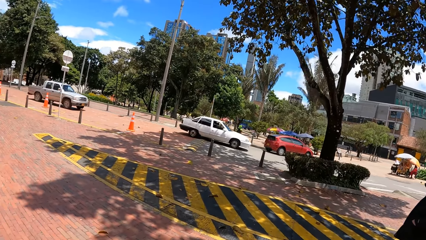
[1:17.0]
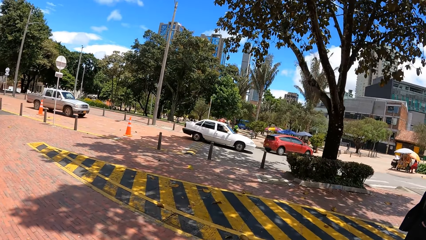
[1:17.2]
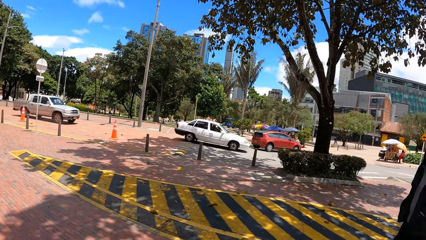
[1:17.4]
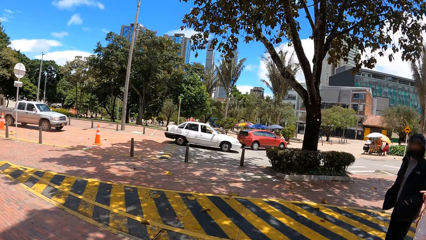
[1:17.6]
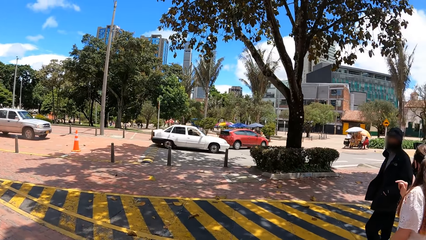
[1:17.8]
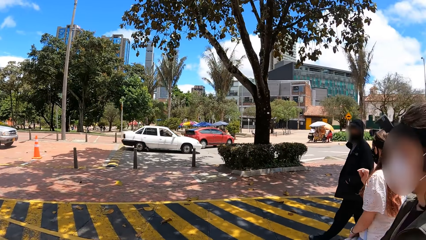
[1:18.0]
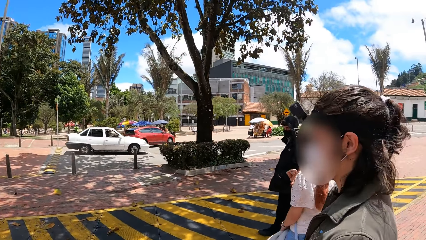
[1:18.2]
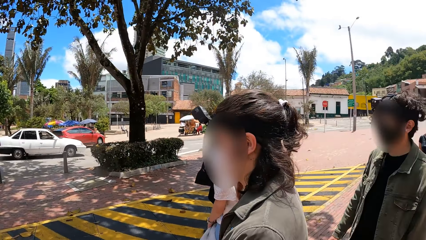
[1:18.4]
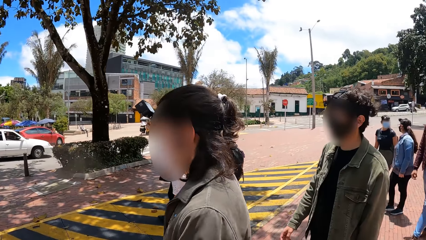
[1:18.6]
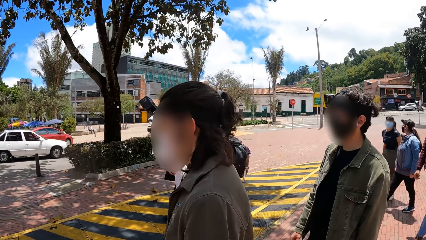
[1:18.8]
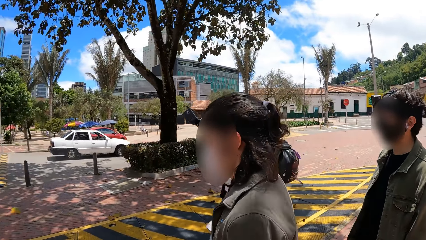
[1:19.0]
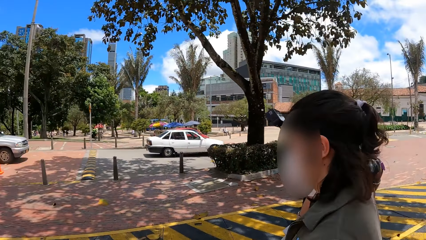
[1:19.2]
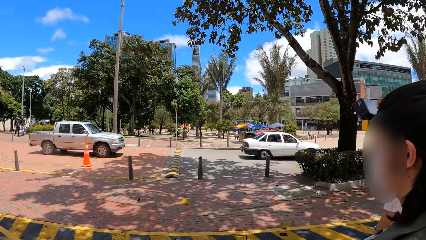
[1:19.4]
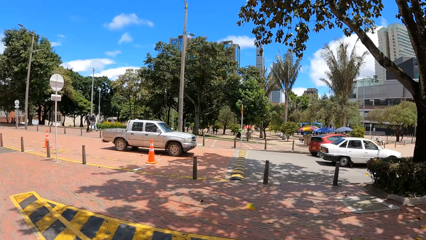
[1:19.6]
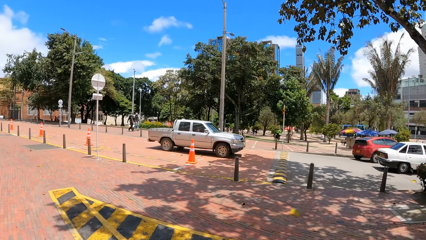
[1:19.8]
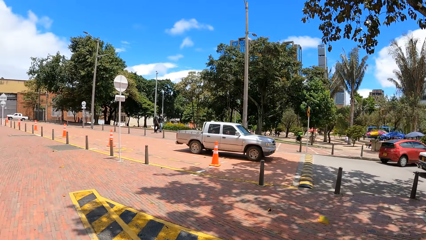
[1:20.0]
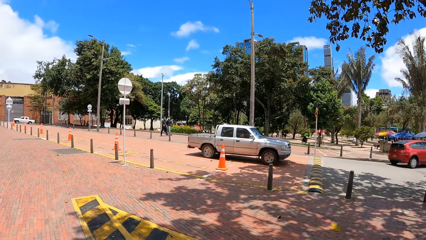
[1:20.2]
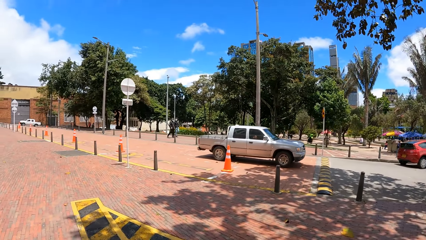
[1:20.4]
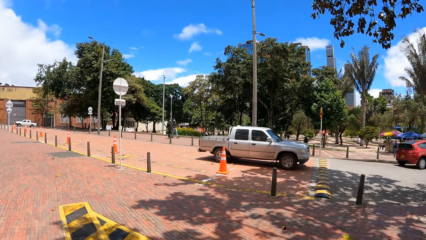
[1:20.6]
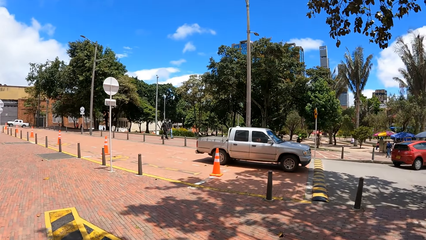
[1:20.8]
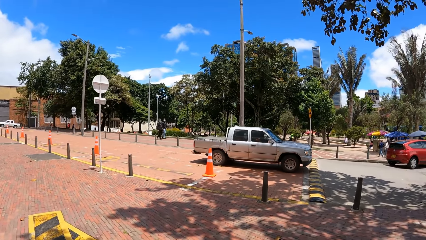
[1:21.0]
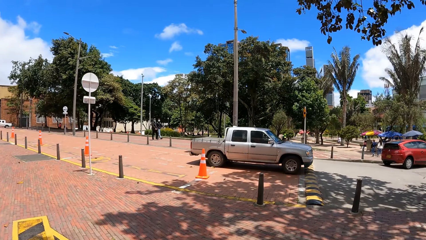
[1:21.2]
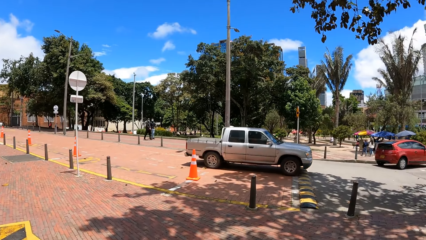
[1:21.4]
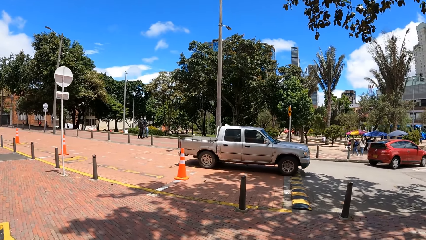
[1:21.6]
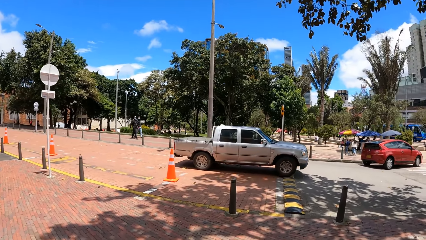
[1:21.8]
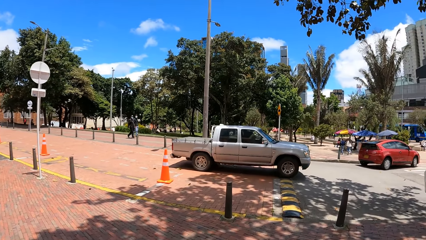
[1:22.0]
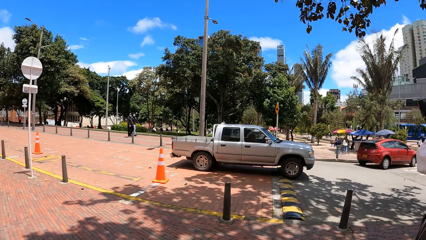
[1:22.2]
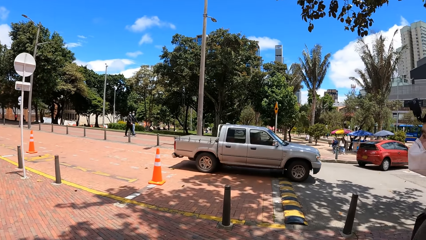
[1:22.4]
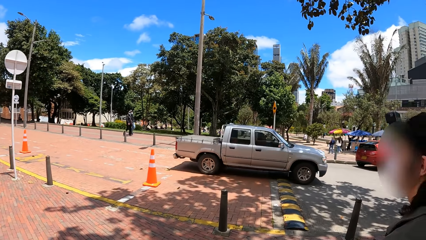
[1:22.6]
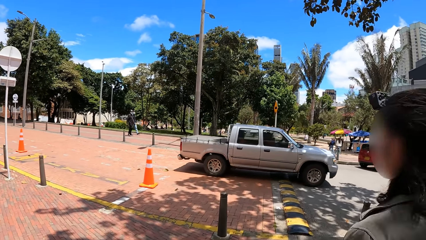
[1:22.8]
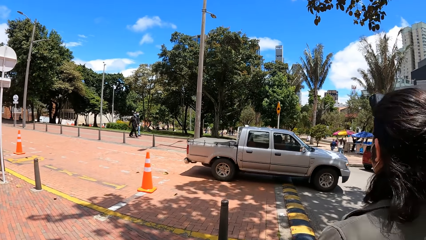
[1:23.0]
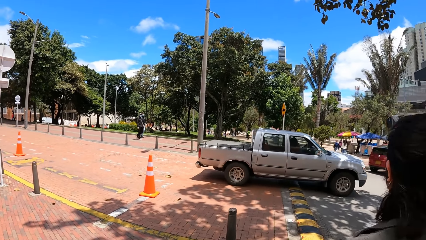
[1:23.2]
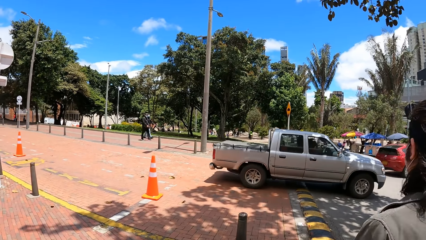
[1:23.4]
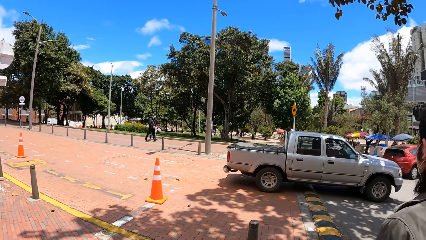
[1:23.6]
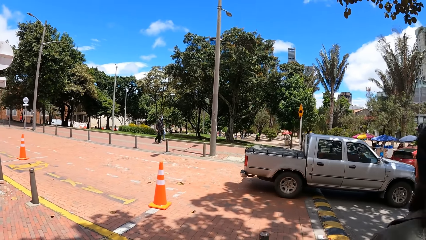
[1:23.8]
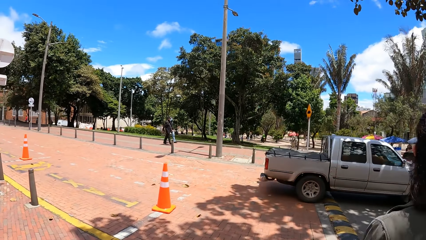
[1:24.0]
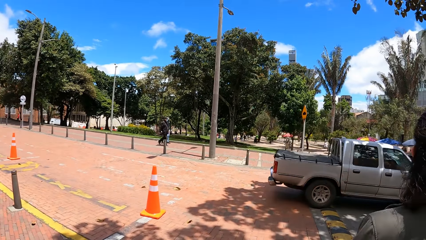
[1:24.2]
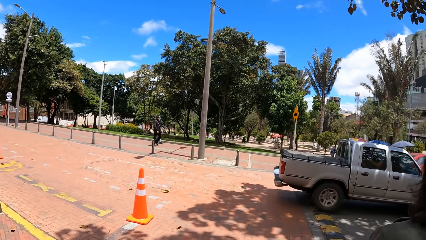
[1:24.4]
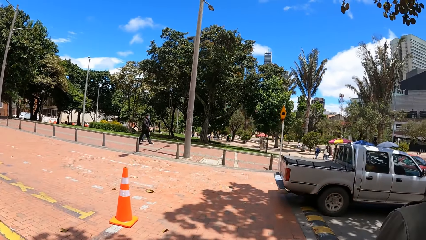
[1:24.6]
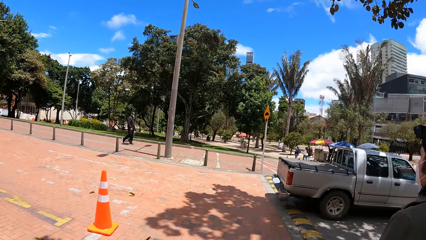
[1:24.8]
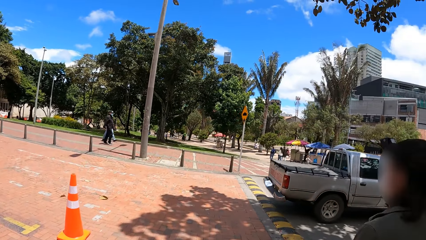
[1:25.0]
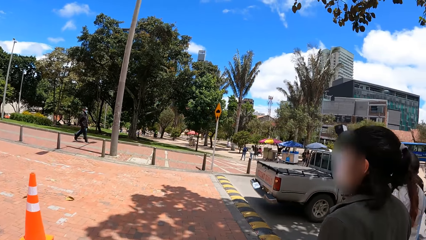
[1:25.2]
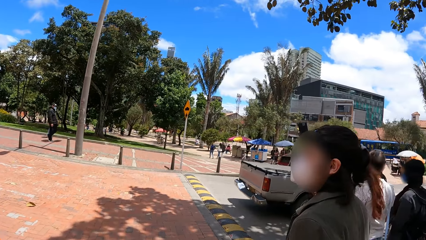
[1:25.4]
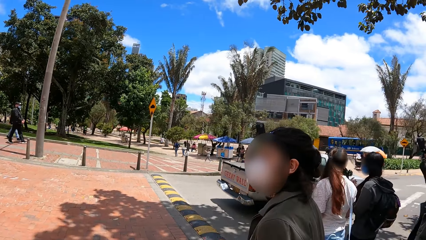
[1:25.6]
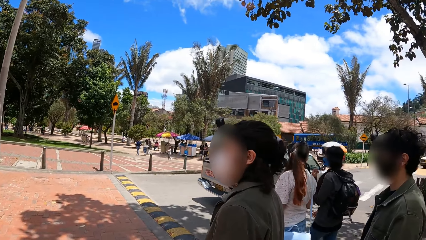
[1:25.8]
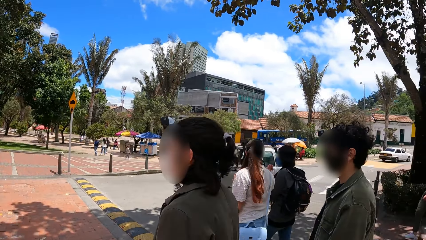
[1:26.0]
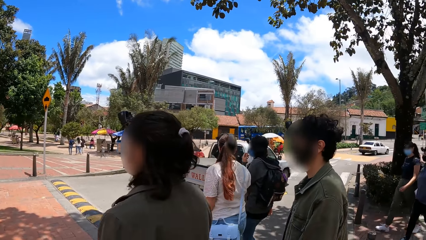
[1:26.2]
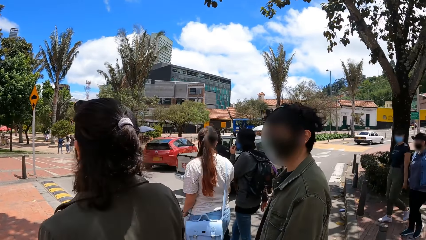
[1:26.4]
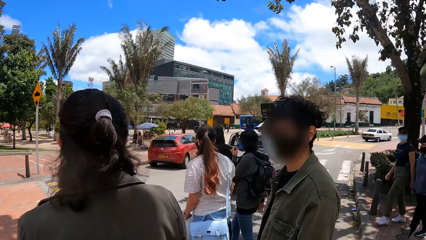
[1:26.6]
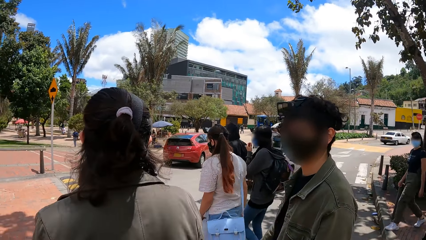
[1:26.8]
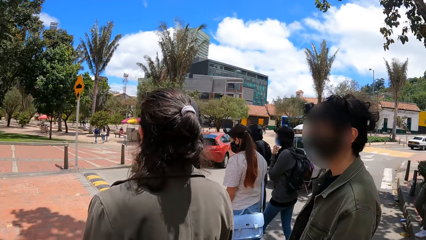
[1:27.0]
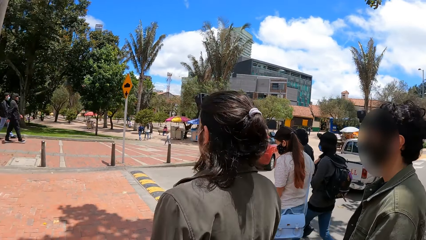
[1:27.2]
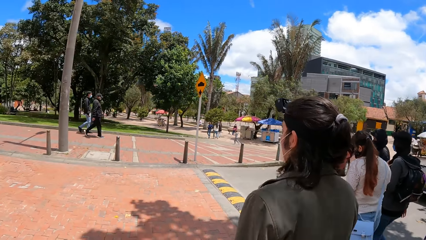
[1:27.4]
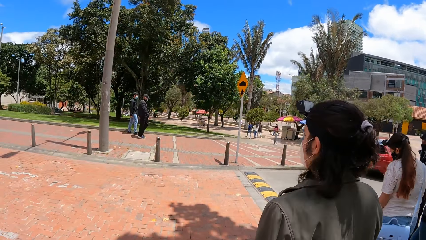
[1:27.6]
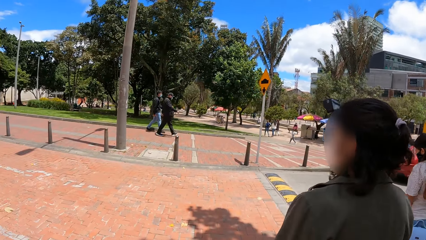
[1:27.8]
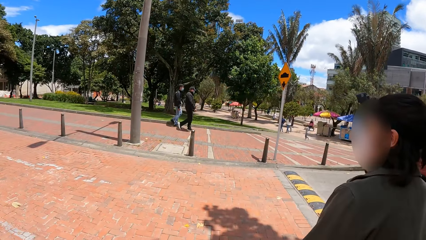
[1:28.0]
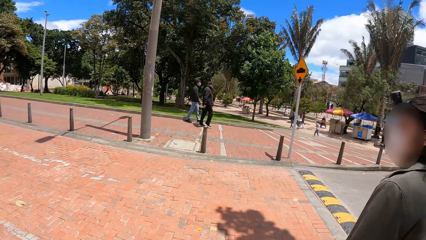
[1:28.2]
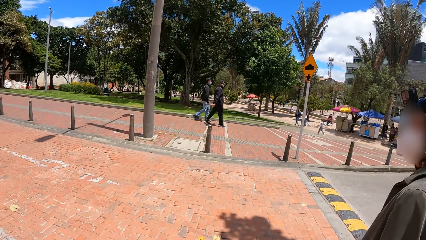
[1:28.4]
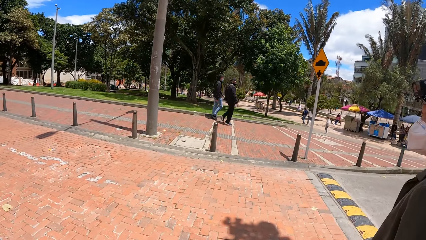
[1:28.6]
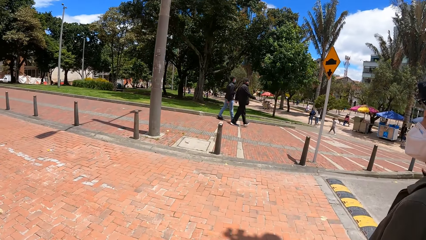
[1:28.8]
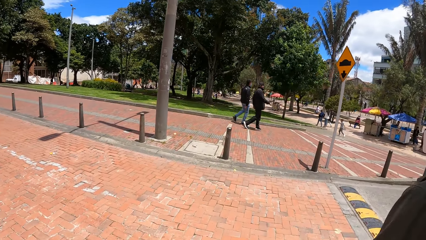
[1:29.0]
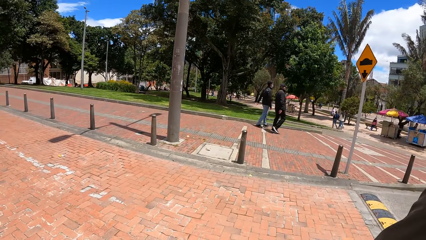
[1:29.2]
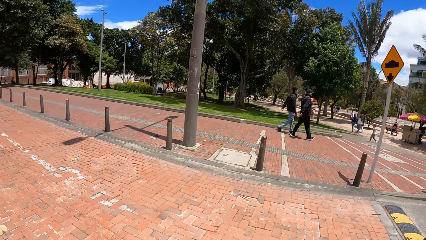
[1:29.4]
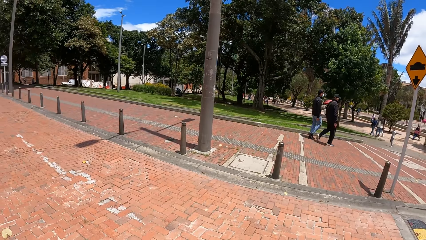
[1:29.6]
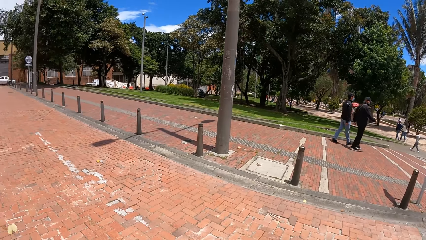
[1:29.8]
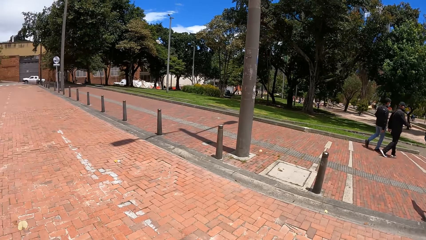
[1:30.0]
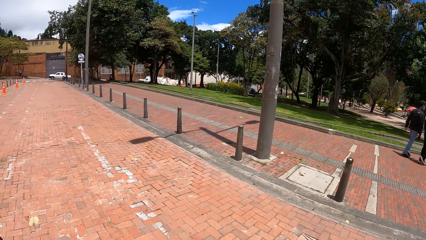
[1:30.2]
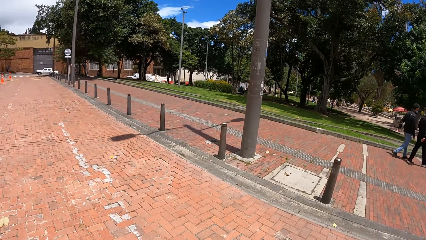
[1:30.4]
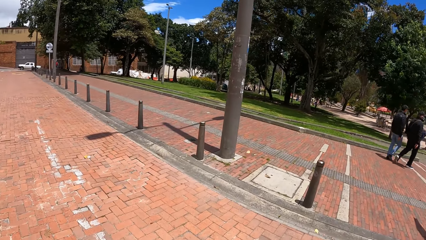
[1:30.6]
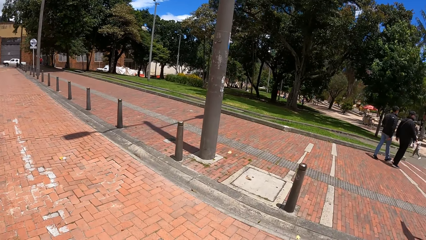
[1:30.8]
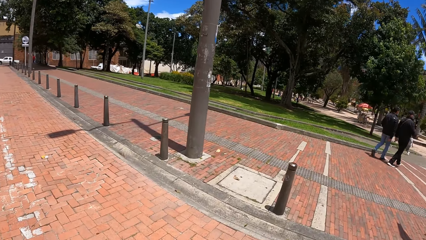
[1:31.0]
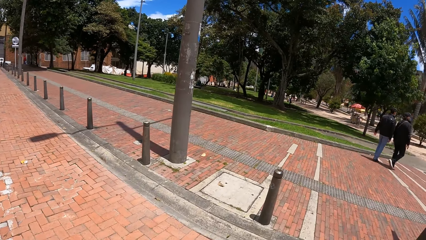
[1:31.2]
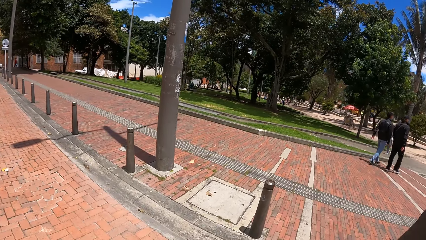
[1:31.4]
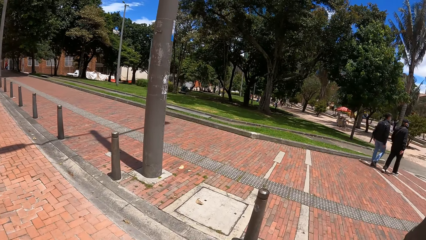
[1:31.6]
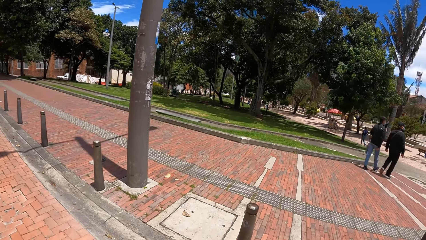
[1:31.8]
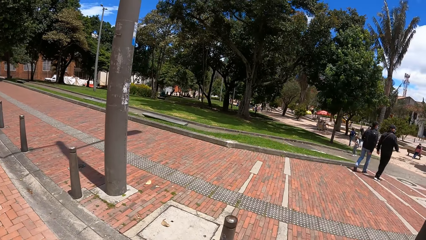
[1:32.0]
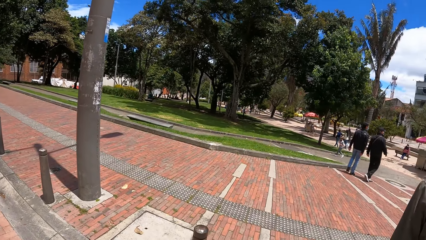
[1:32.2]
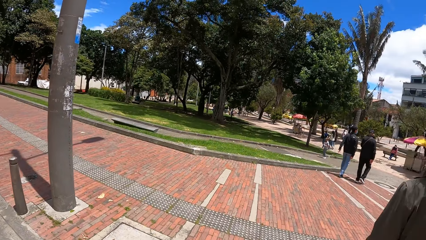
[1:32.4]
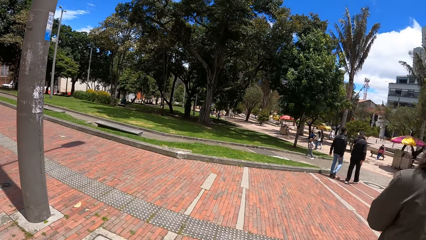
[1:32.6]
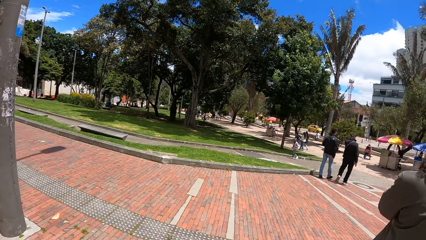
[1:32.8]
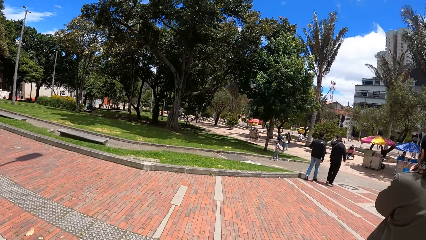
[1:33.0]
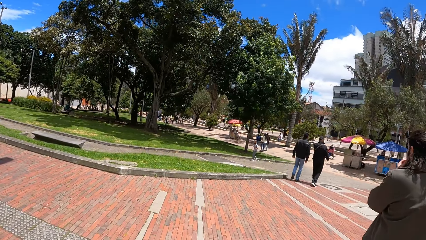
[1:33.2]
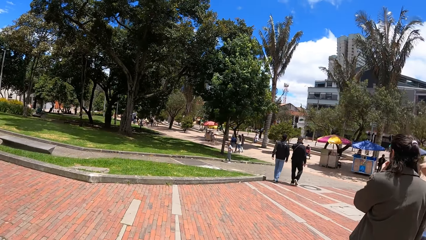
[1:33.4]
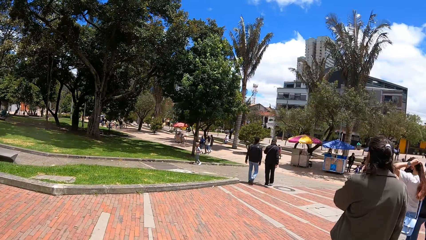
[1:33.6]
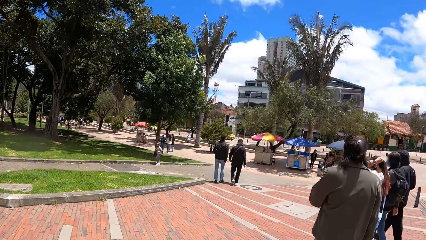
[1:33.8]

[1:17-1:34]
A man walks around. The camera wearer walks around. The man walks around. Another man looks at the first man. The camera wearer walks around.
